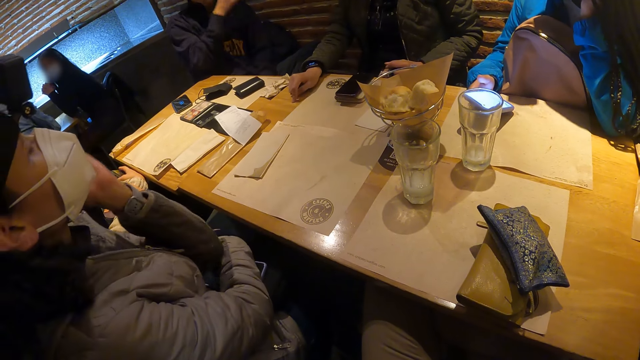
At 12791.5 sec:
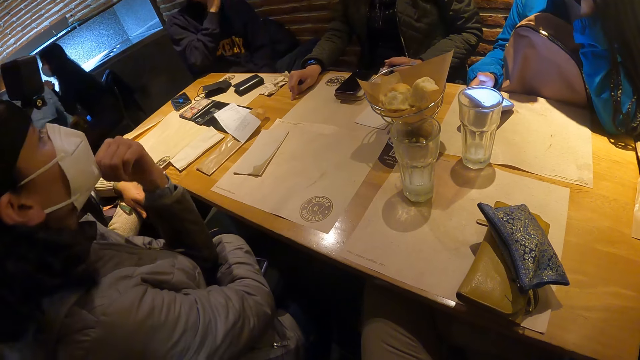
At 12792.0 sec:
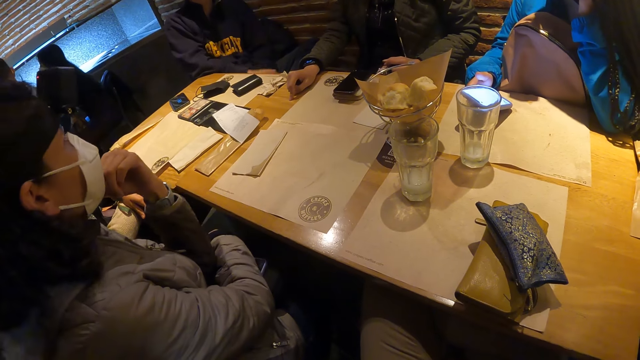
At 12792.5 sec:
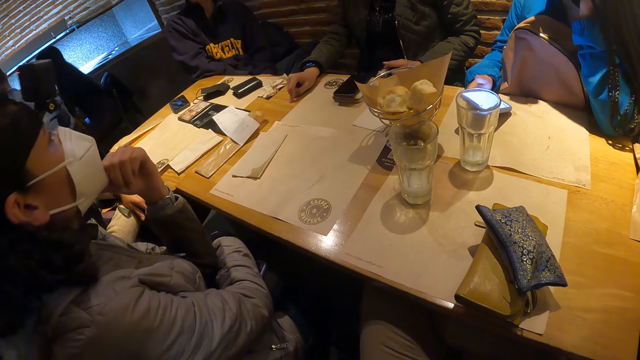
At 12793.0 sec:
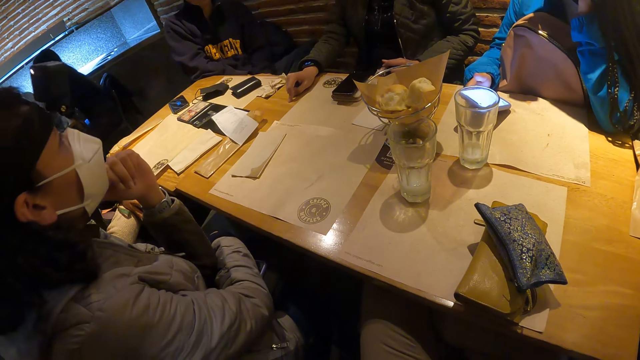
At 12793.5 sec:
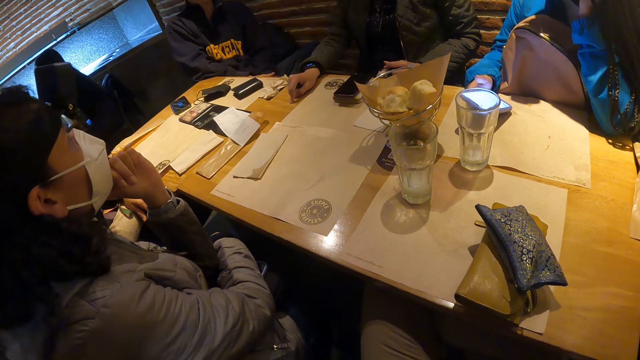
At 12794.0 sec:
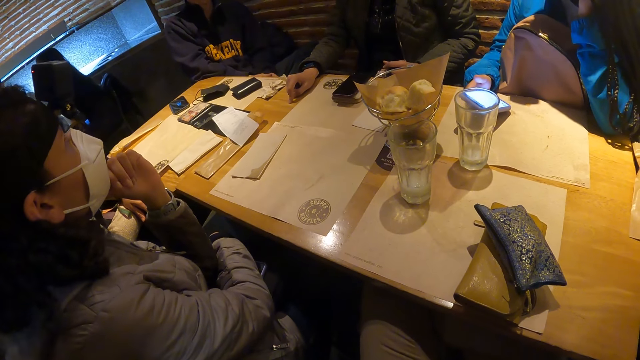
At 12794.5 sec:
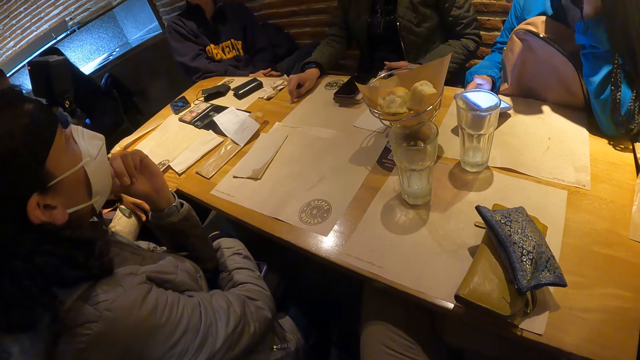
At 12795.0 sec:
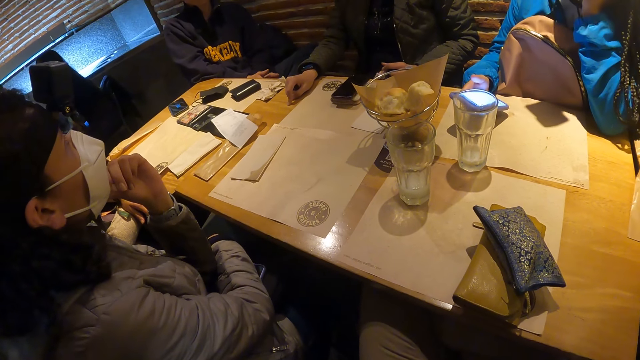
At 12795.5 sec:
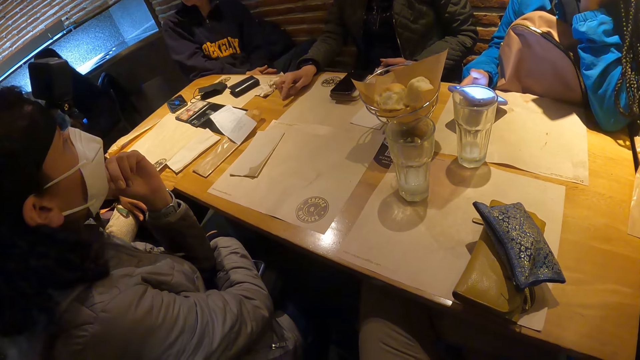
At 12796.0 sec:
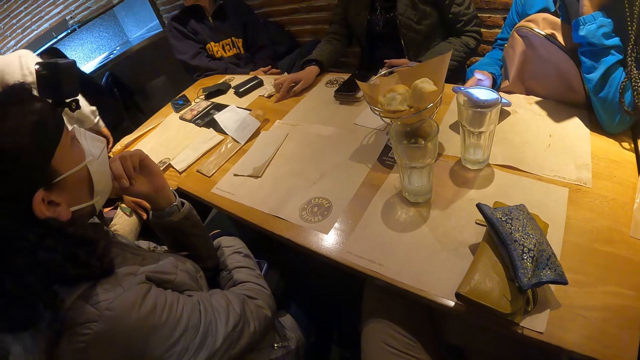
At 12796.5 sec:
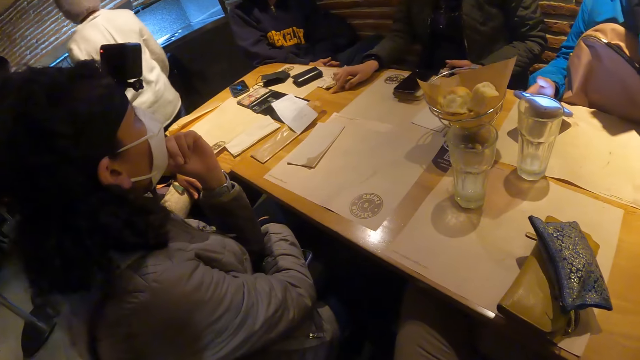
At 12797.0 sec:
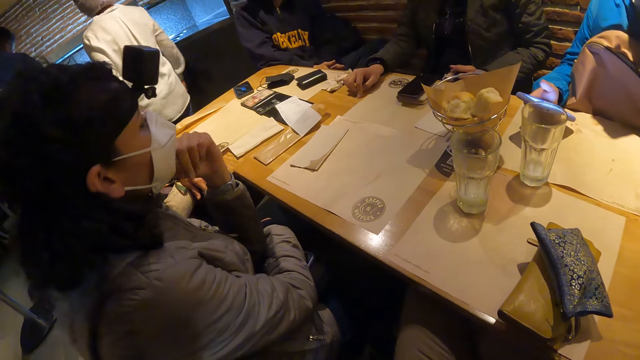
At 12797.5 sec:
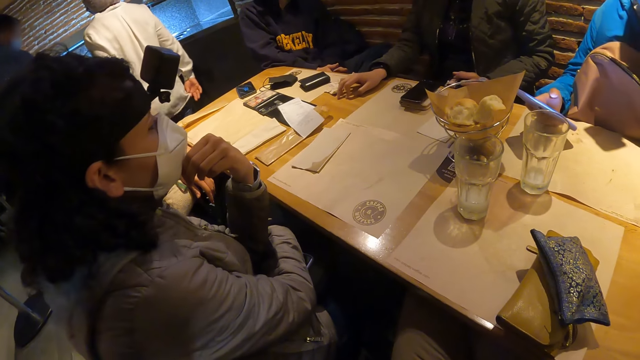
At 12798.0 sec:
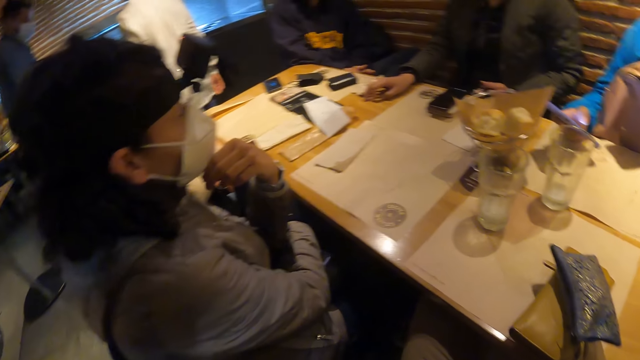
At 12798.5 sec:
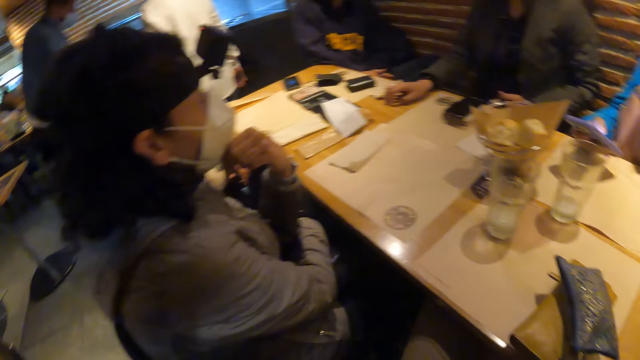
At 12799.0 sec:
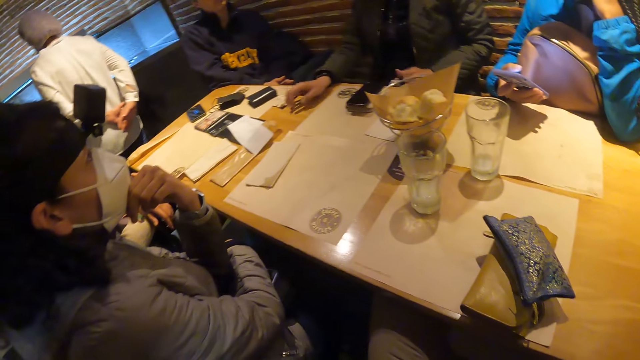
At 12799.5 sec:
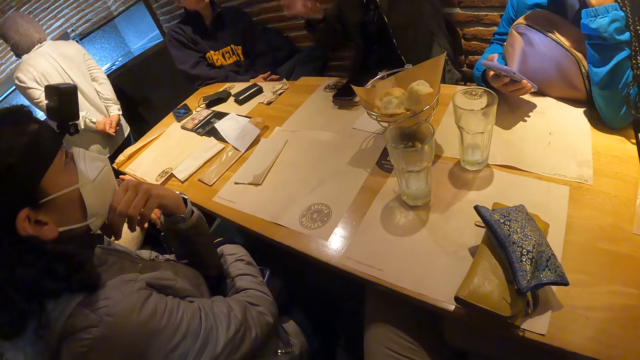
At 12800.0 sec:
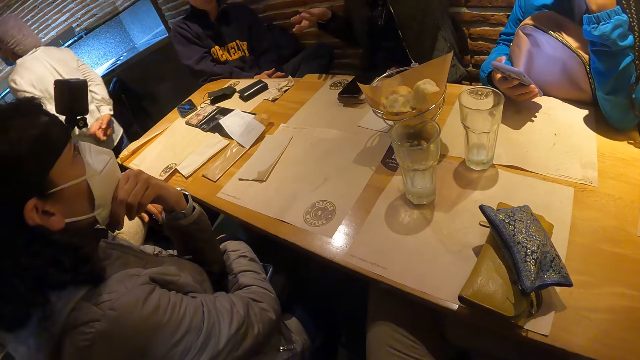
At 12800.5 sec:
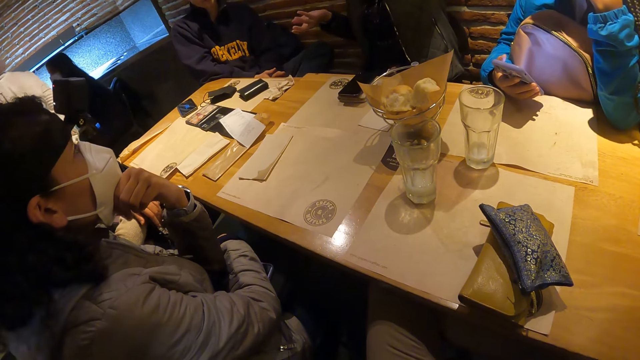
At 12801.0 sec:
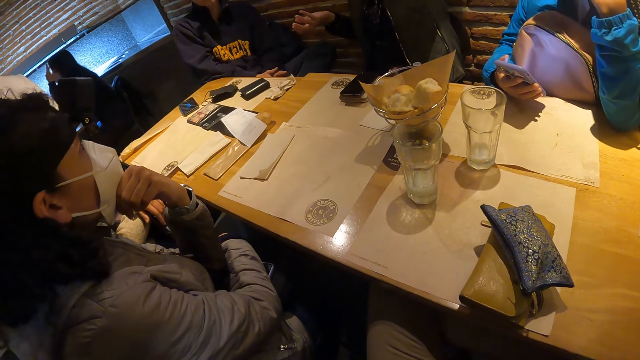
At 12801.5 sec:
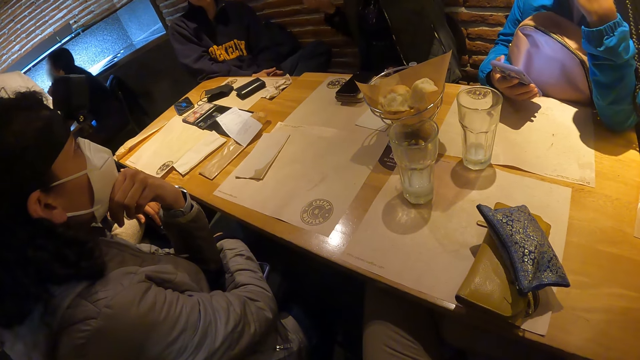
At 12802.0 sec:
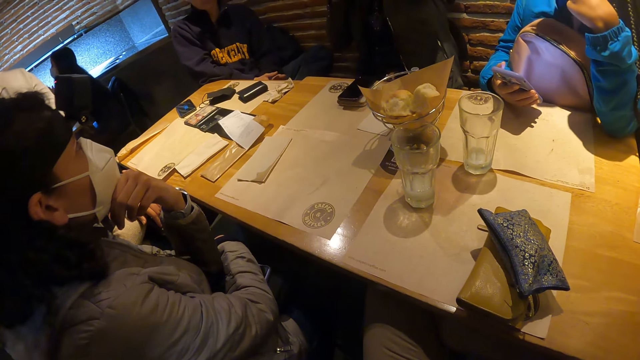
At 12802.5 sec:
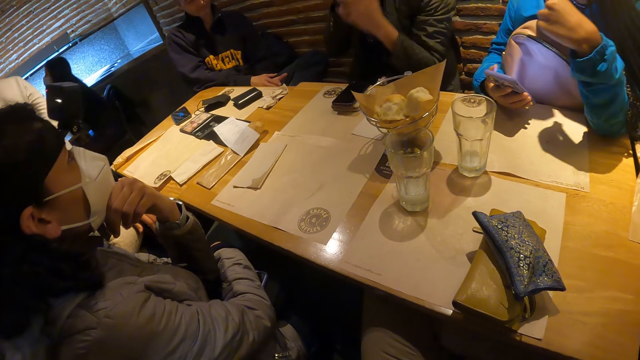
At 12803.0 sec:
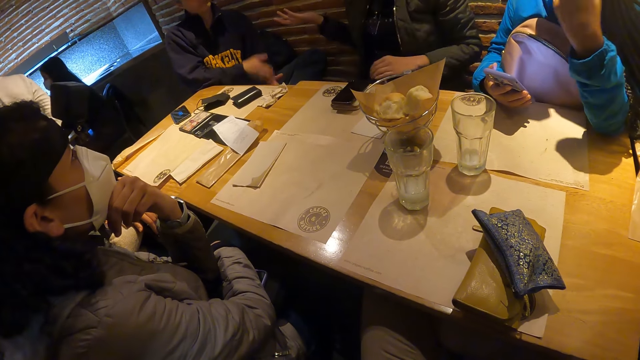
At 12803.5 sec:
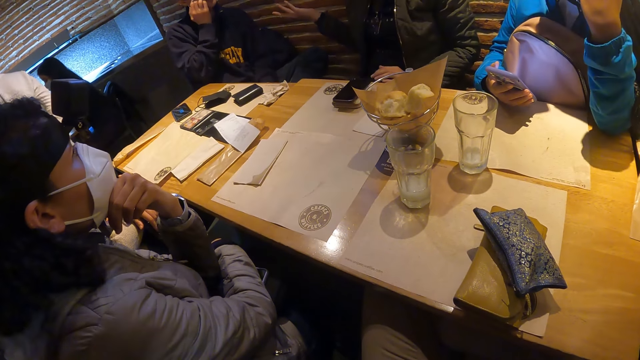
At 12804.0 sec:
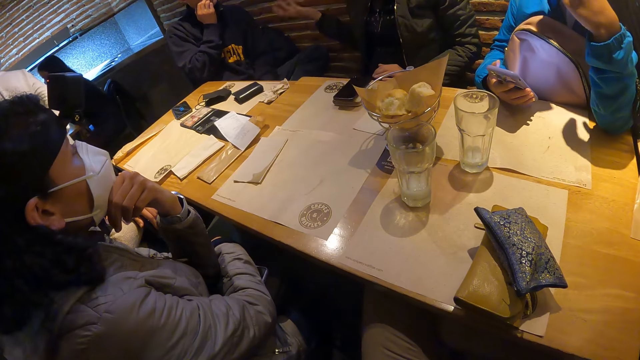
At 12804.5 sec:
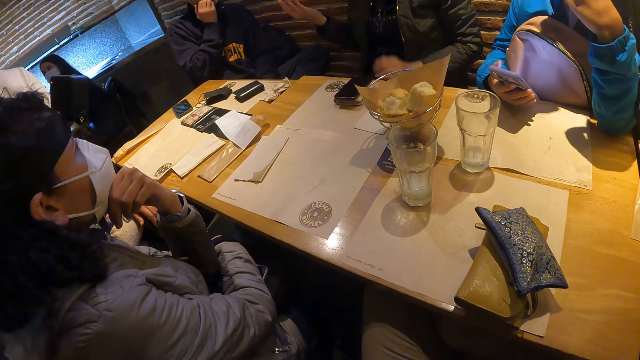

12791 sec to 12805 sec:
The woman talks. The woman converses with the camera wearer and the group of people.

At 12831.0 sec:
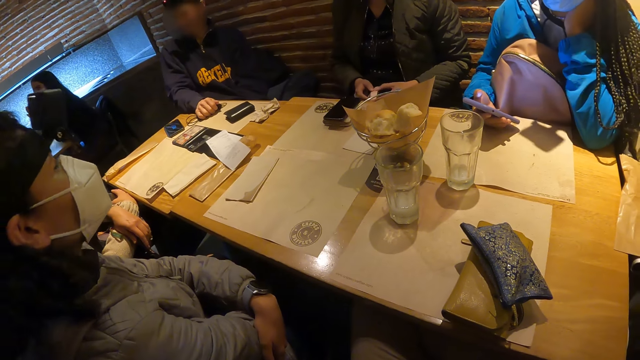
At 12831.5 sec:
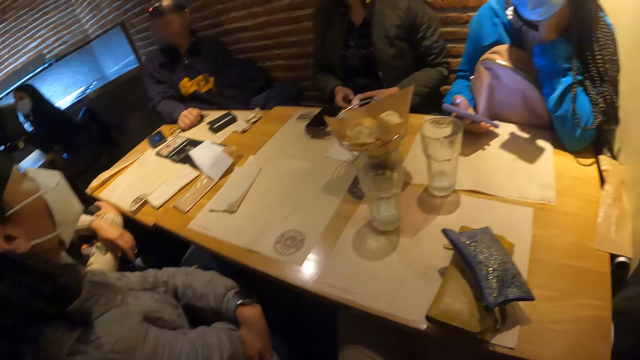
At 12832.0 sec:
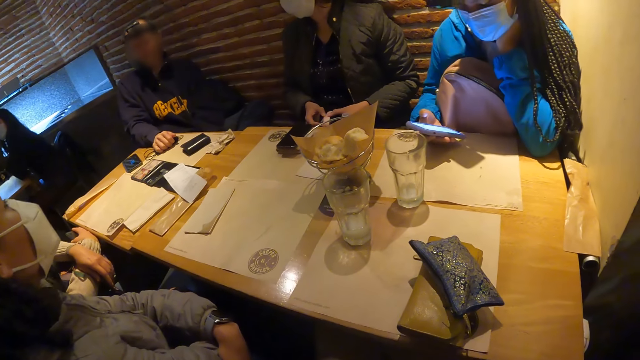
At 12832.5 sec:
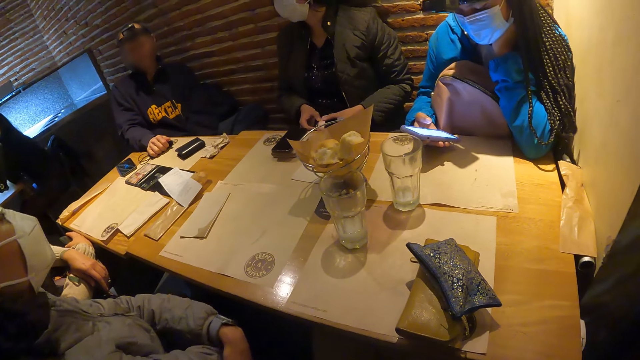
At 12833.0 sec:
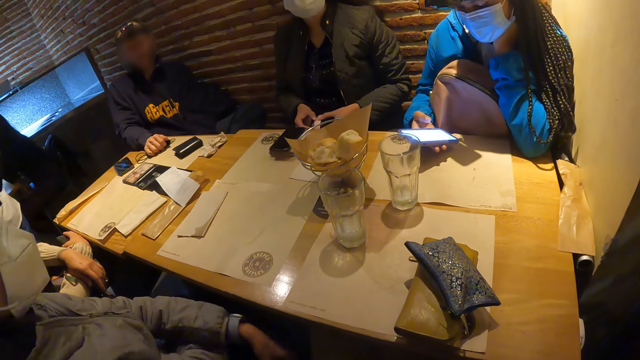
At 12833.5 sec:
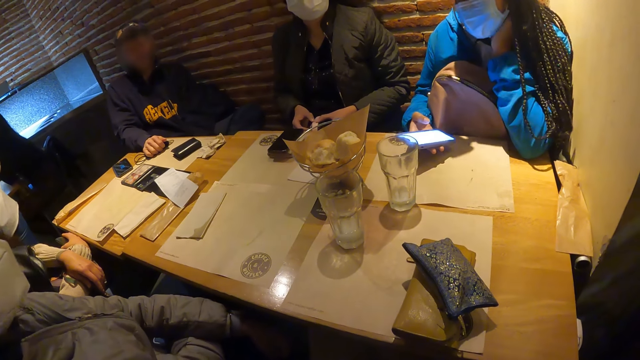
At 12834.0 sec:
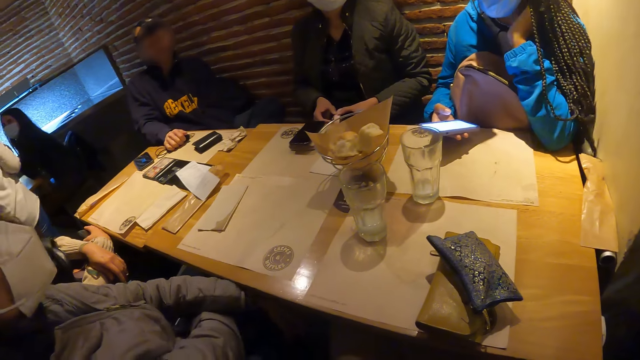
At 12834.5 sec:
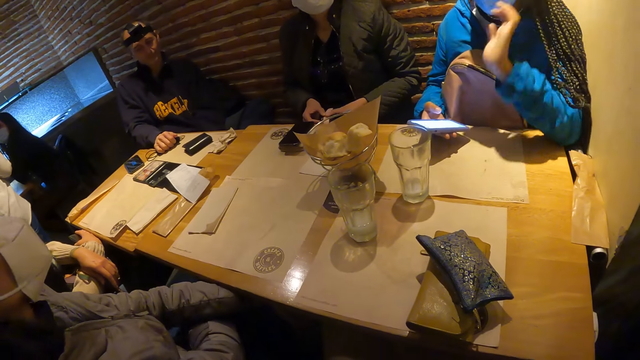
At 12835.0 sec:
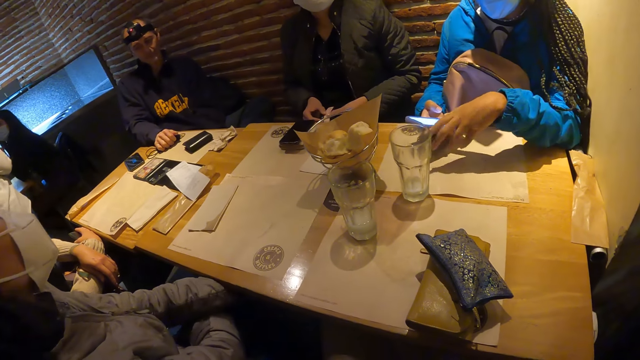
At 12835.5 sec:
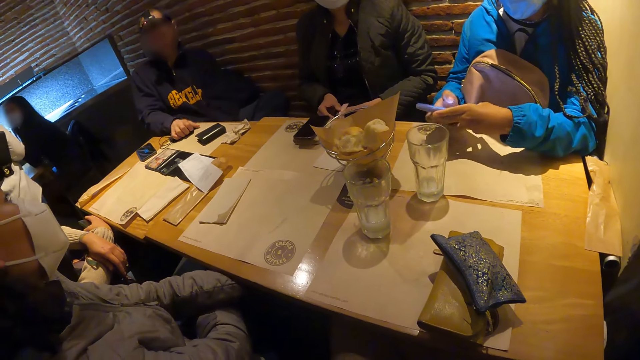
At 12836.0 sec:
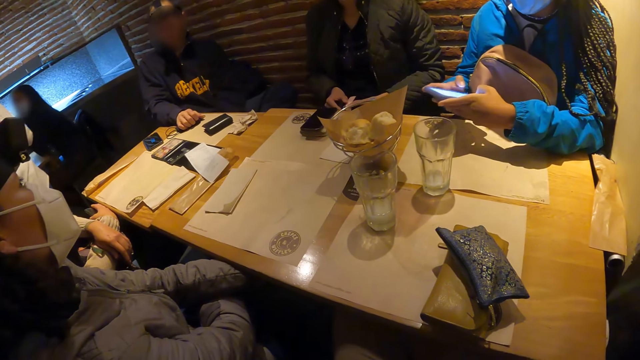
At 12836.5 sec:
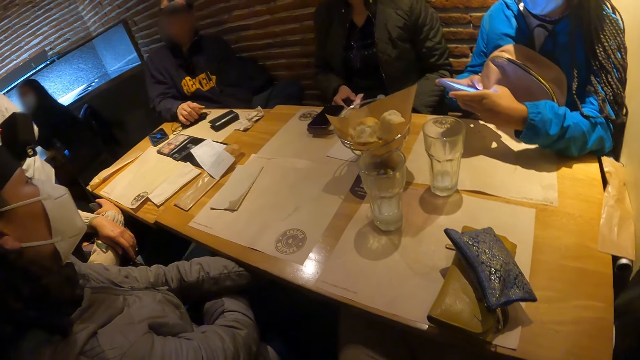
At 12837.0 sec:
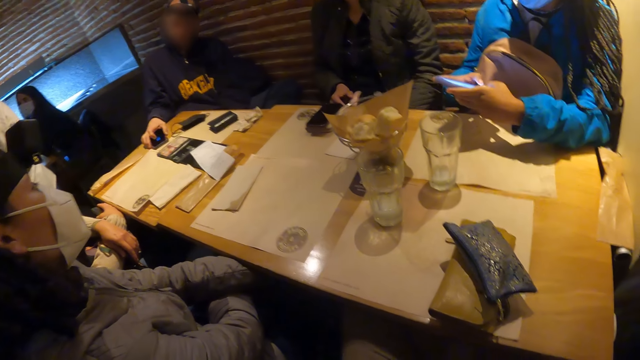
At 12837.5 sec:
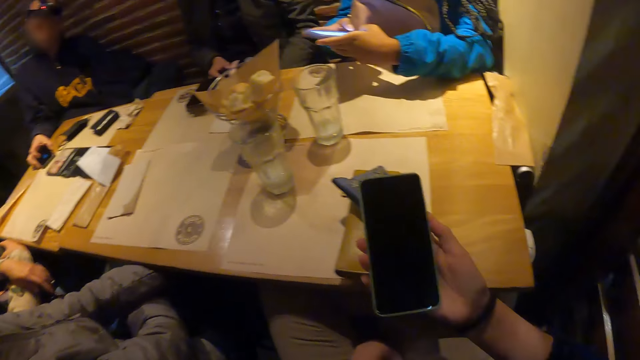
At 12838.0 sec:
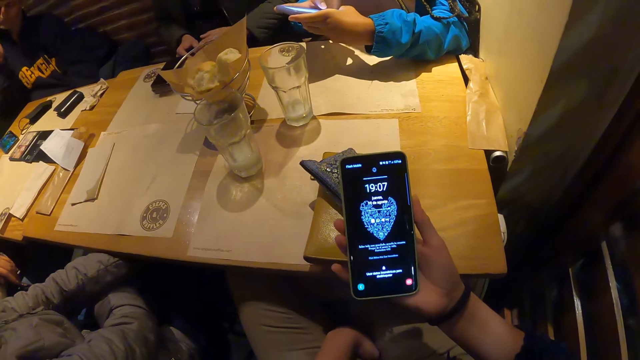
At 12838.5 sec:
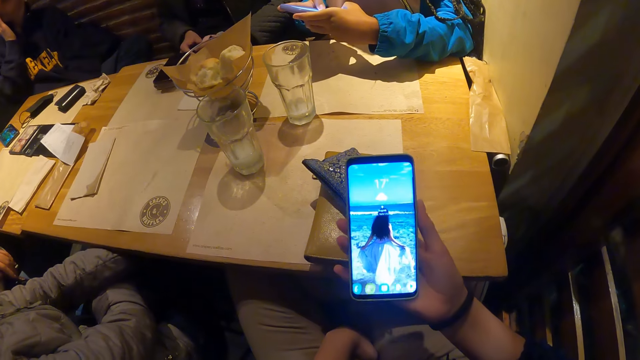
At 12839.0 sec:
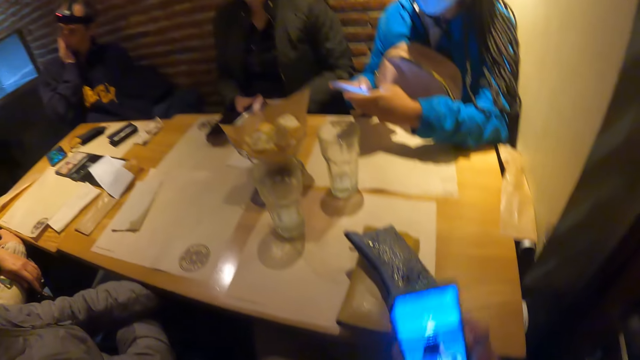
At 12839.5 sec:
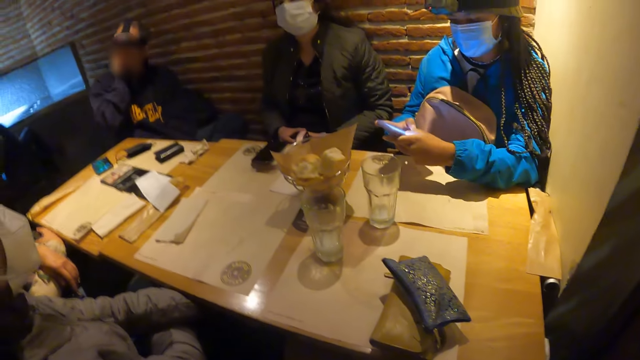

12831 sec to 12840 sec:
The camera wearer looks around. The woman operates the phone with both hands. The camera wearer operates the phone with his left hand. He looks at her phone. The woman uses her phone.
